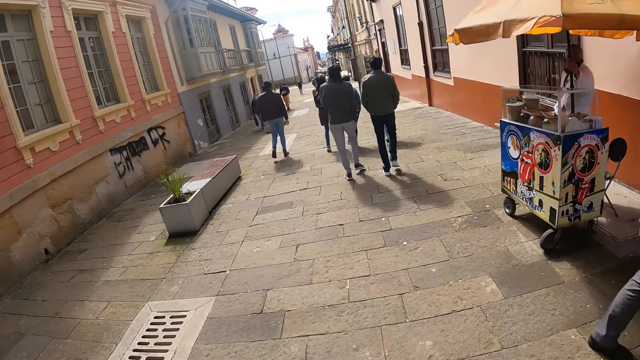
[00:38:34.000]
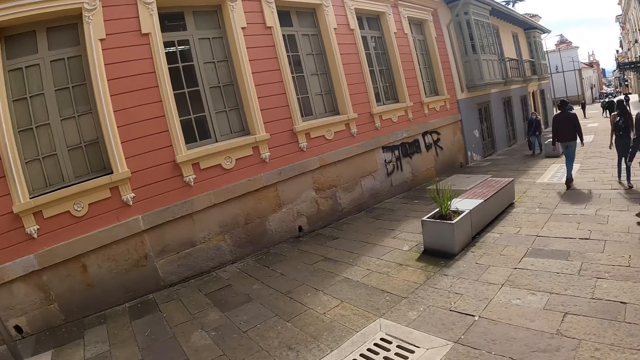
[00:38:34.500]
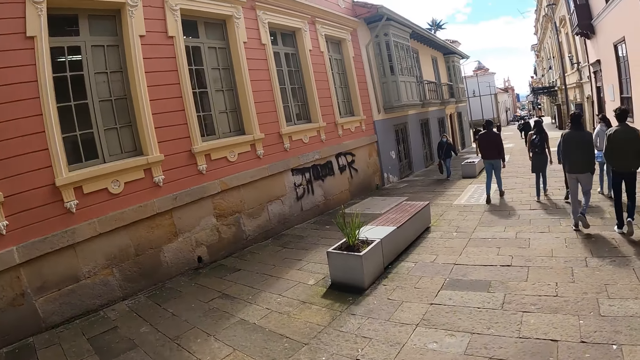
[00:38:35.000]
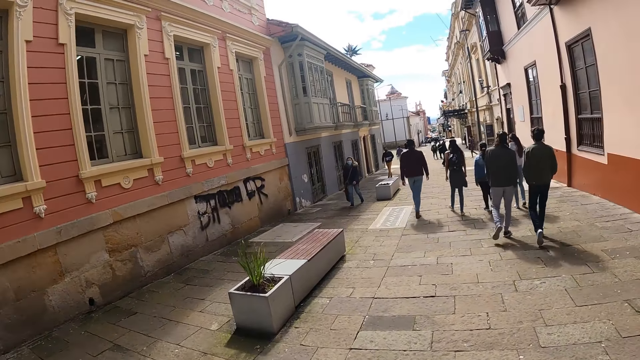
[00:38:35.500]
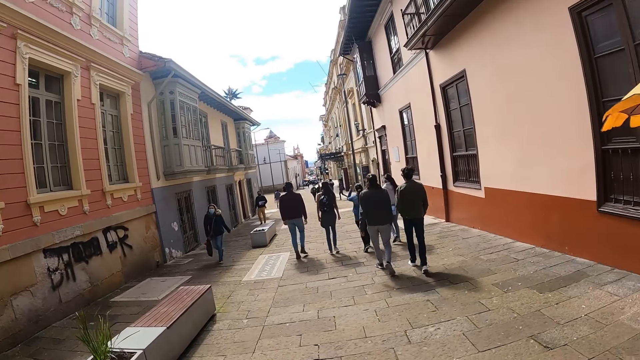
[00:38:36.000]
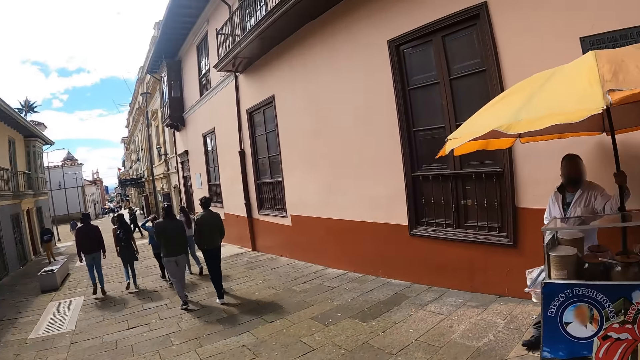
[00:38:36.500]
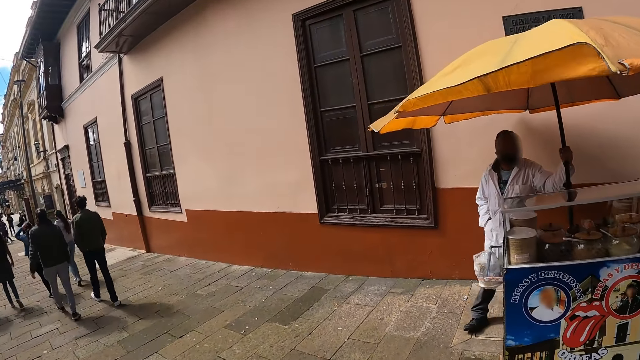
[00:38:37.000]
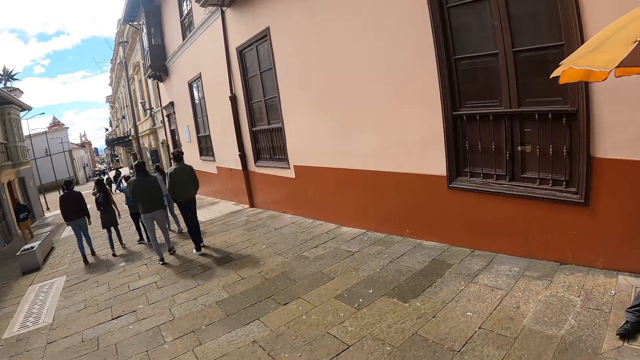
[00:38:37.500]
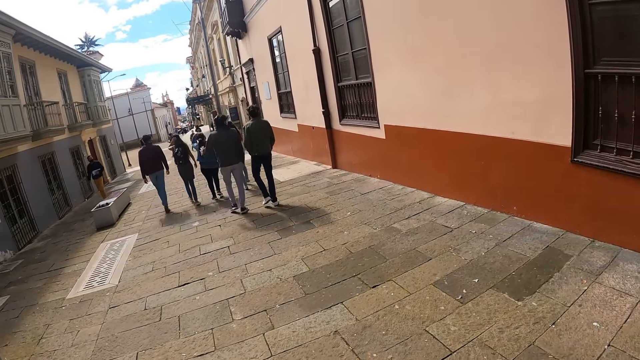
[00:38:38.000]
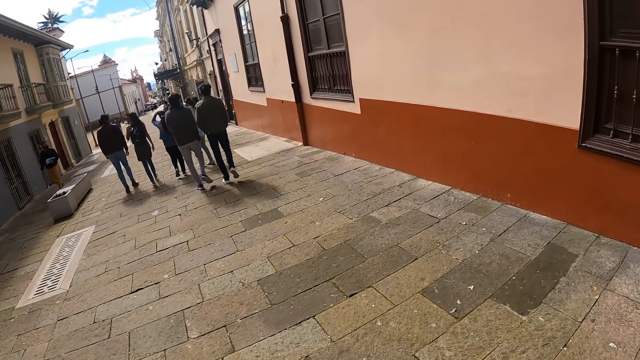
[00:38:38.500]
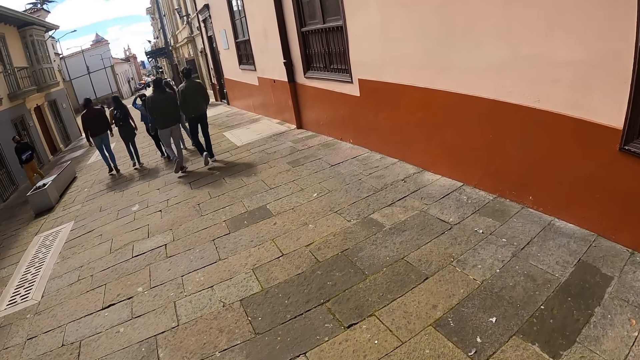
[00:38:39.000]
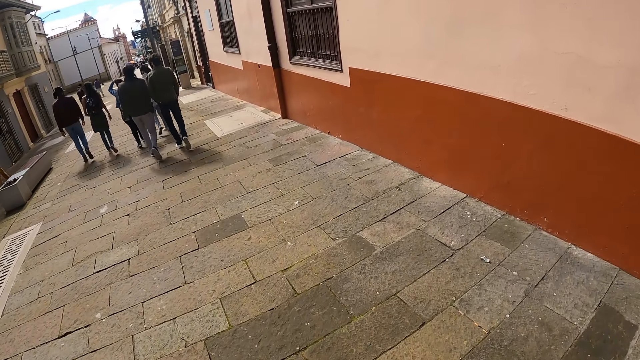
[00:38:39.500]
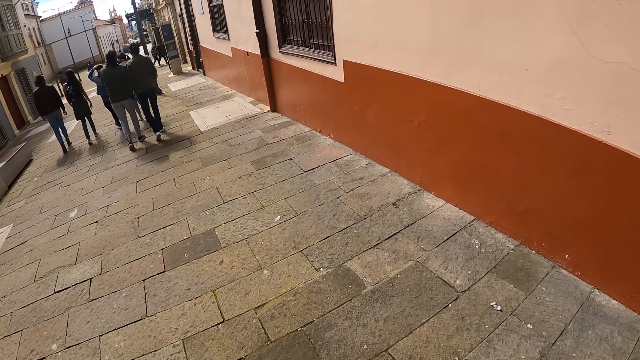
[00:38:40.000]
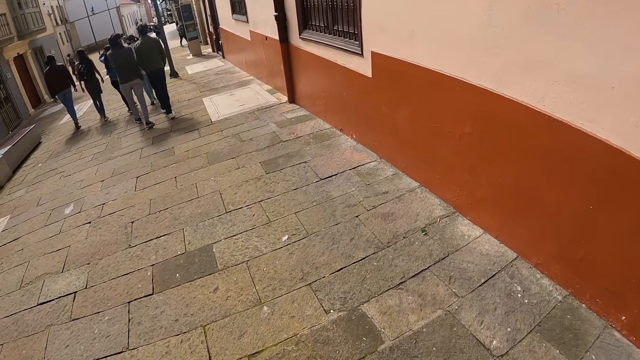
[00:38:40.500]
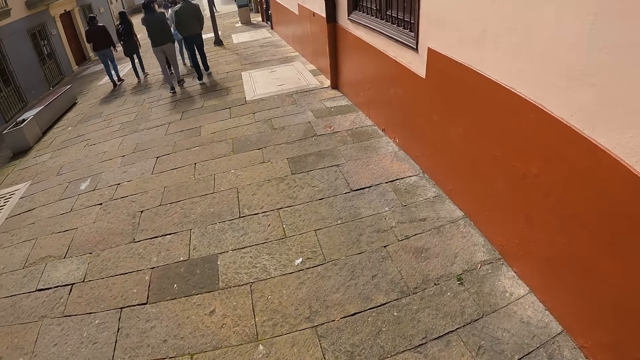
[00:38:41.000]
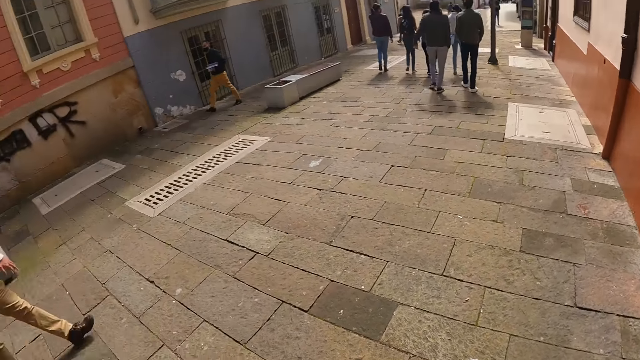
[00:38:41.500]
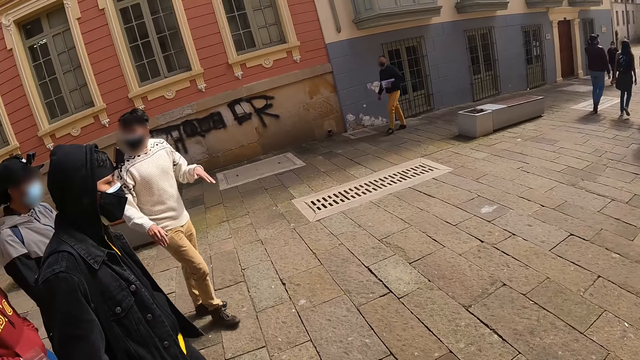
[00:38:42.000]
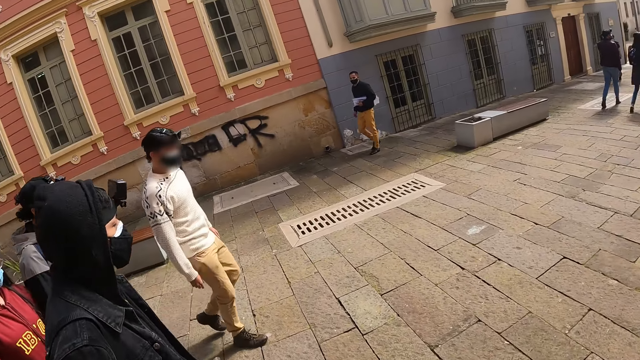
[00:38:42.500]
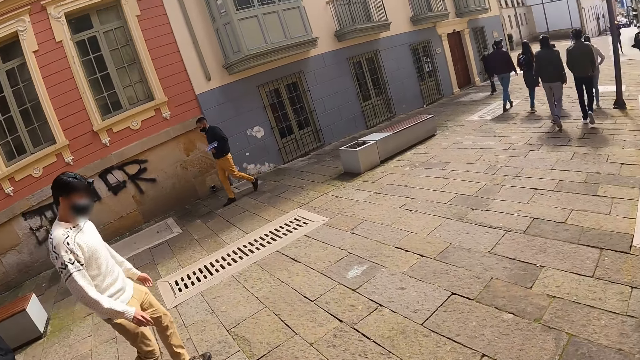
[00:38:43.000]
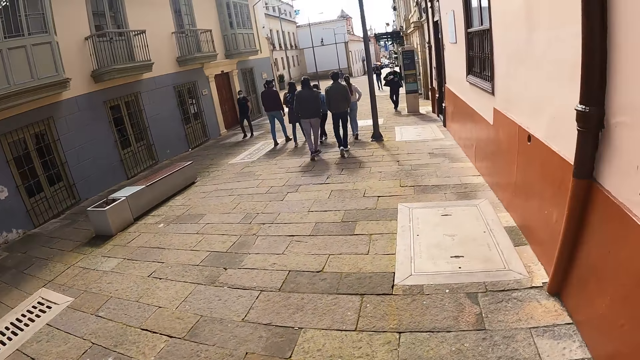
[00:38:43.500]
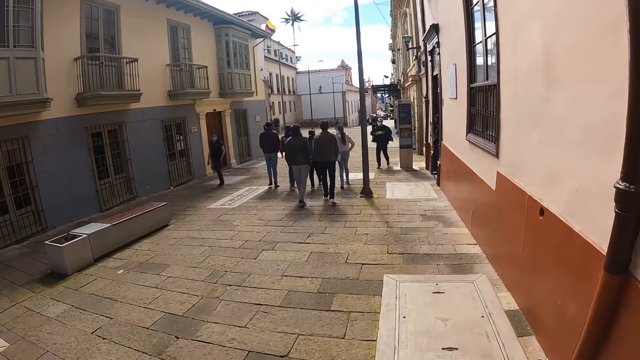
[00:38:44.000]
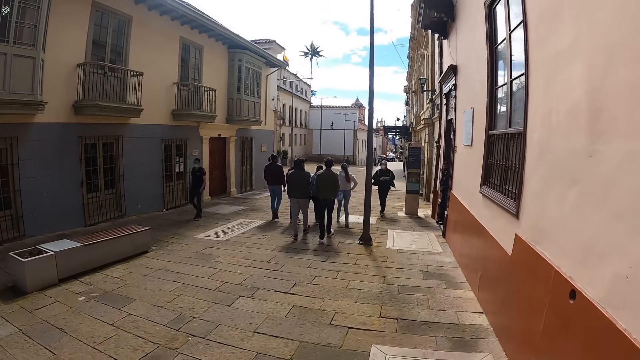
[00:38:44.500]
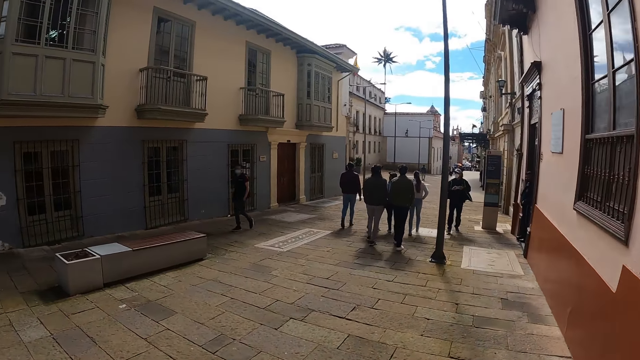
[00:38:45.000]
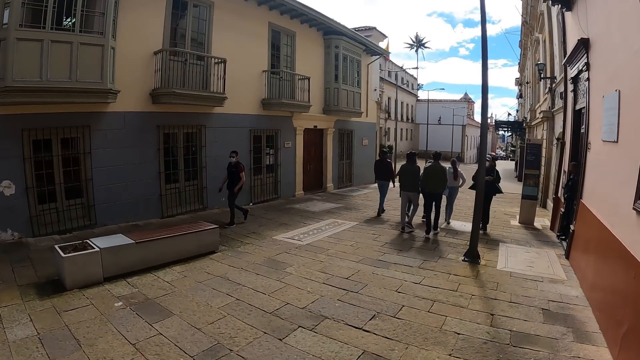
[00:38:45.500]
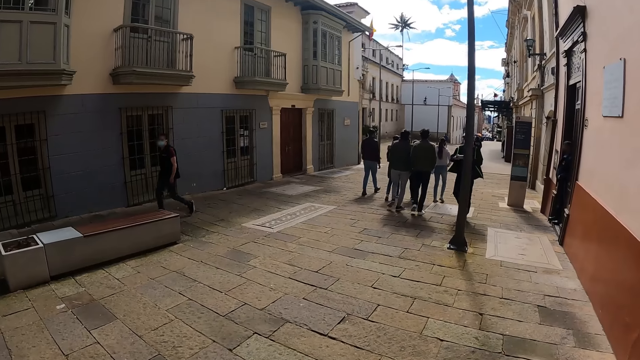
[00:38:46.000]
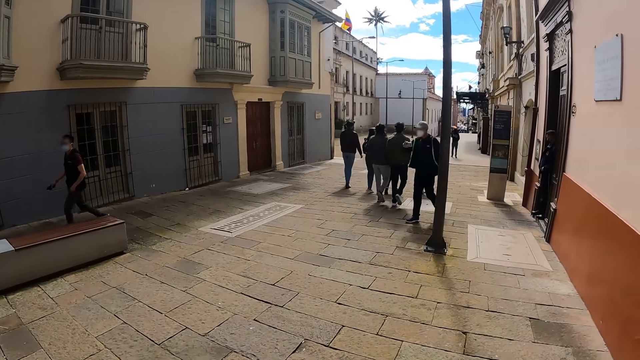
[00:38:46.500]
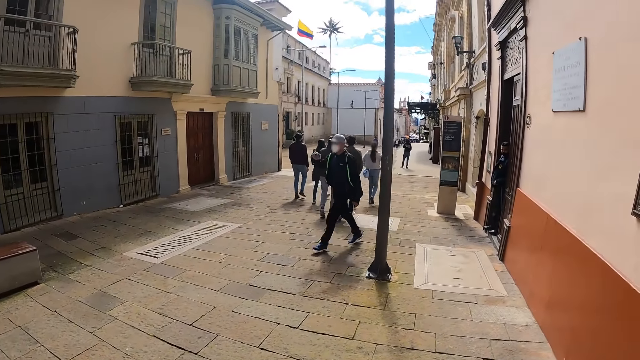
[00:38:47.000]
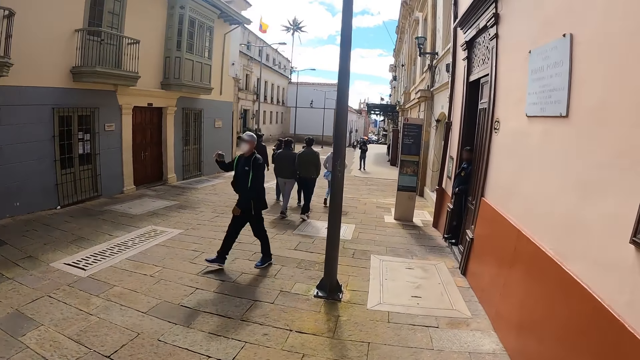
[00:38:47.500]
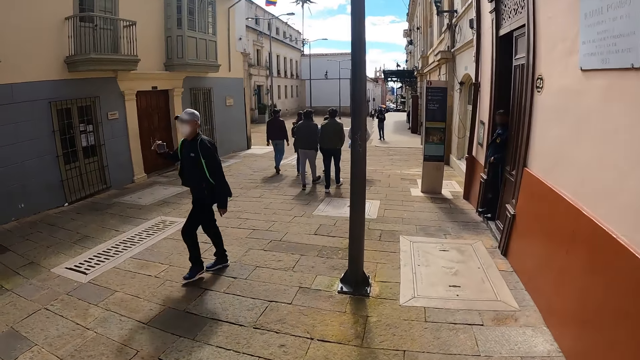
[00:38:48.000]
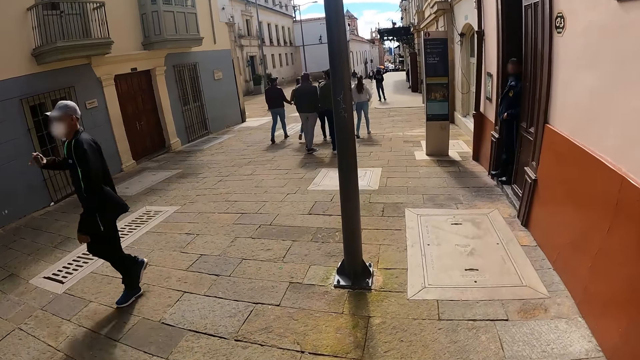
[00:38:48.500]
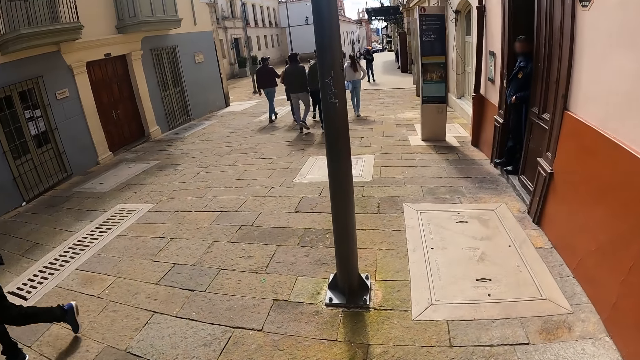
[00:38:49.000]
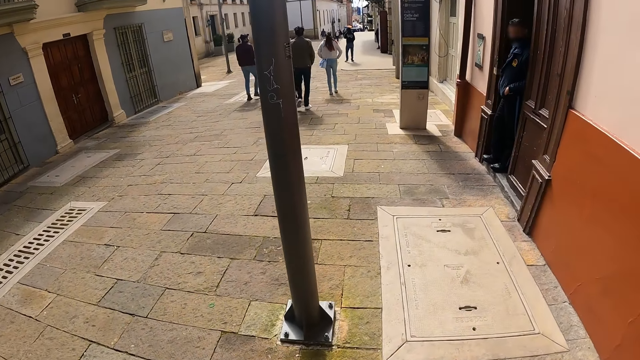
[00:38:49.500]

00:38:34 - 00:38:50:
The camera wearer looks at the friends. They look forward.

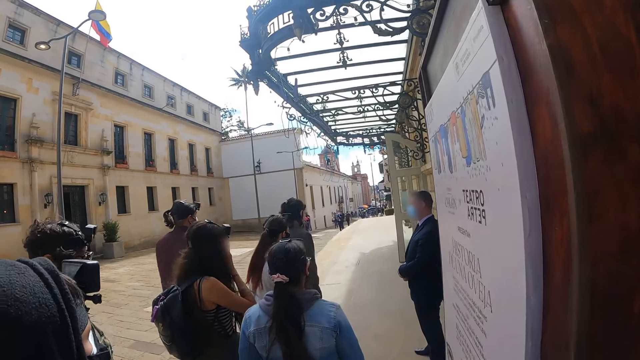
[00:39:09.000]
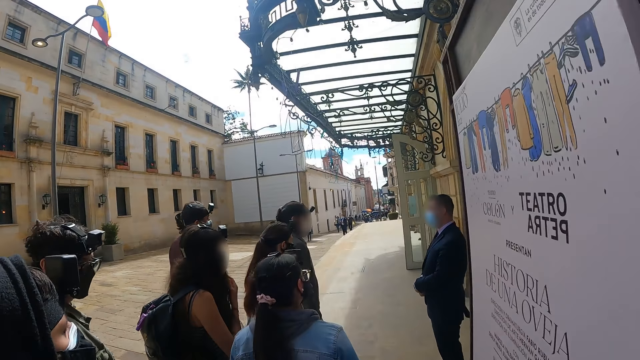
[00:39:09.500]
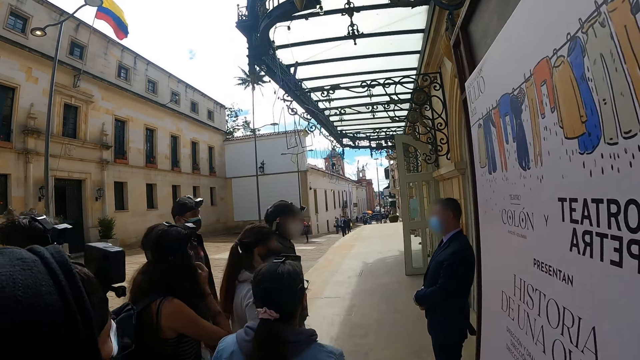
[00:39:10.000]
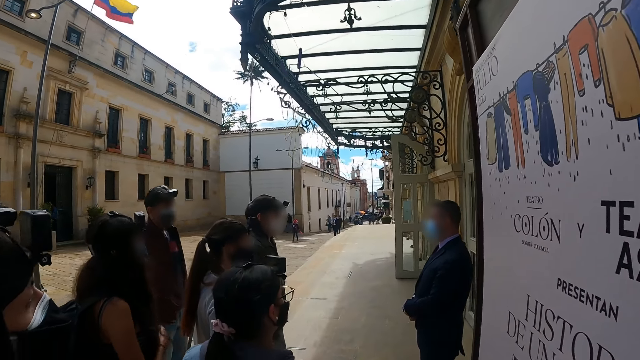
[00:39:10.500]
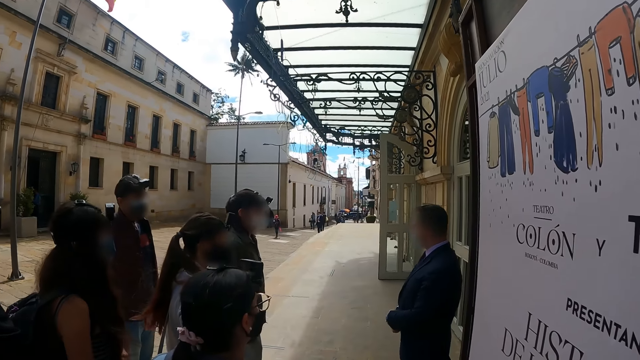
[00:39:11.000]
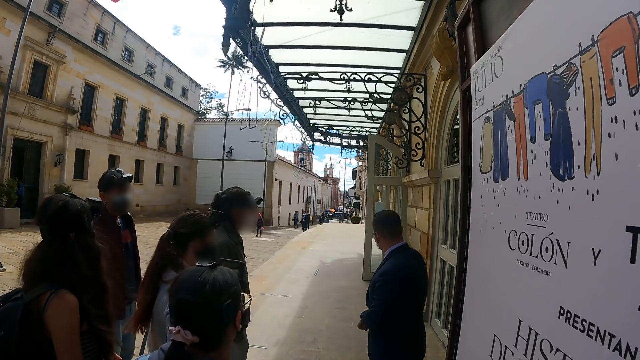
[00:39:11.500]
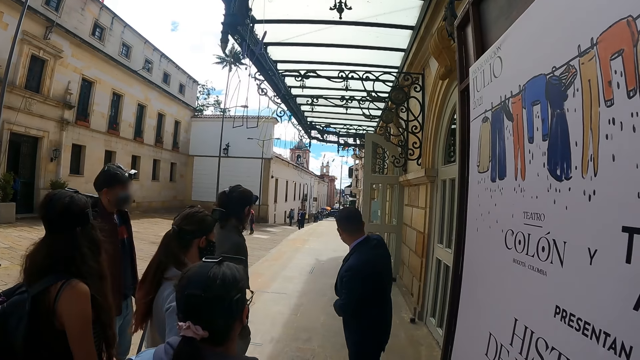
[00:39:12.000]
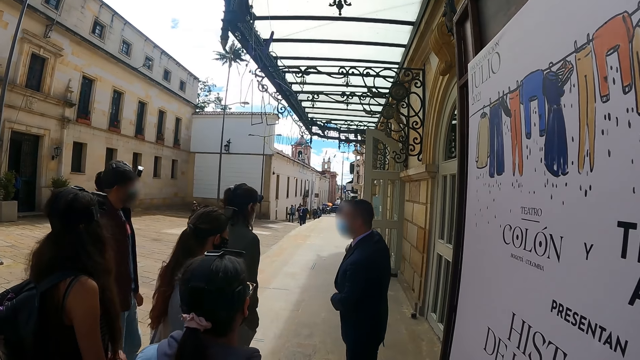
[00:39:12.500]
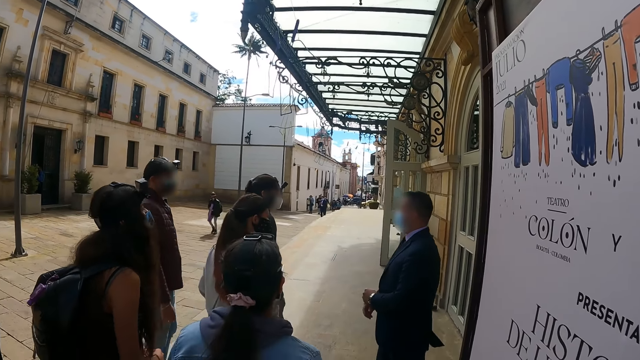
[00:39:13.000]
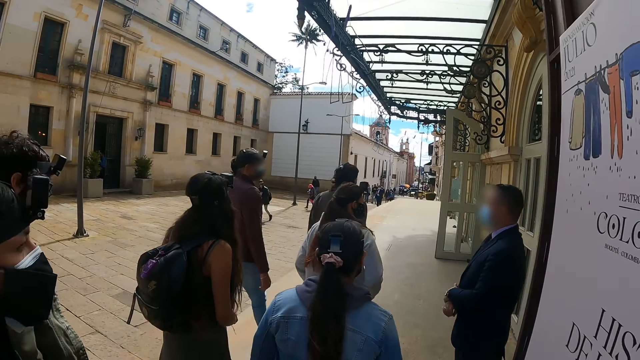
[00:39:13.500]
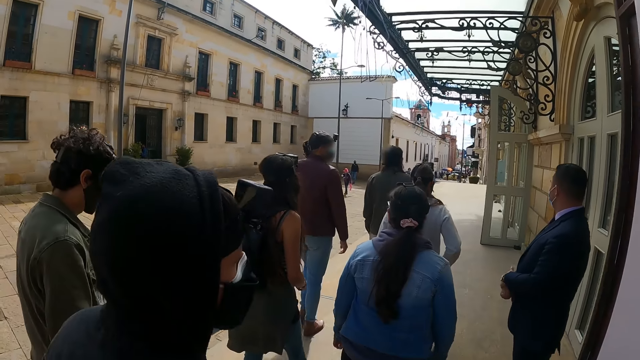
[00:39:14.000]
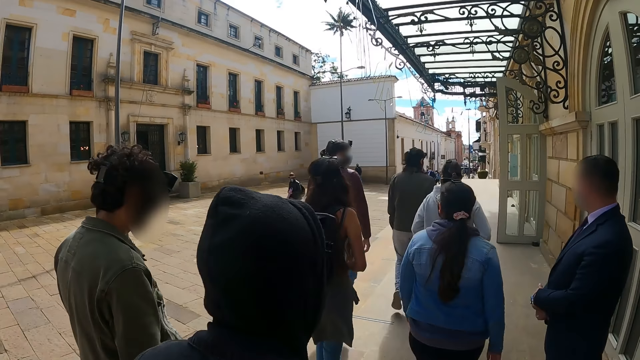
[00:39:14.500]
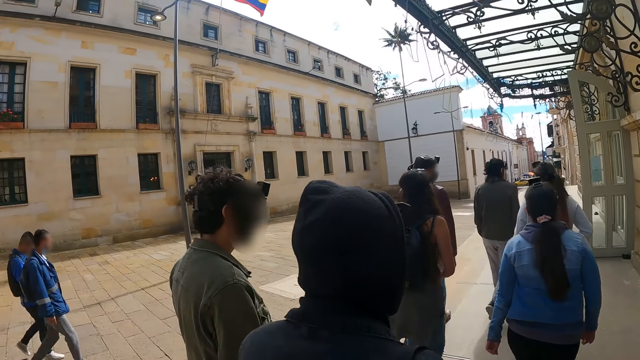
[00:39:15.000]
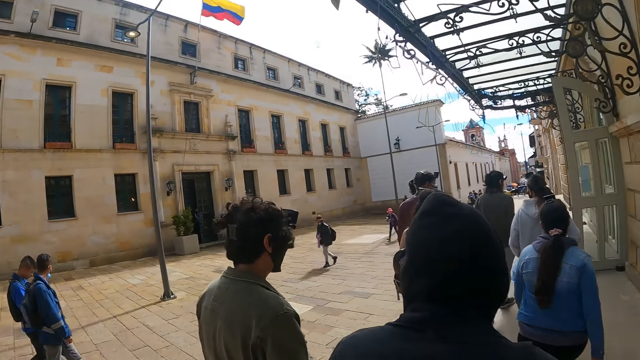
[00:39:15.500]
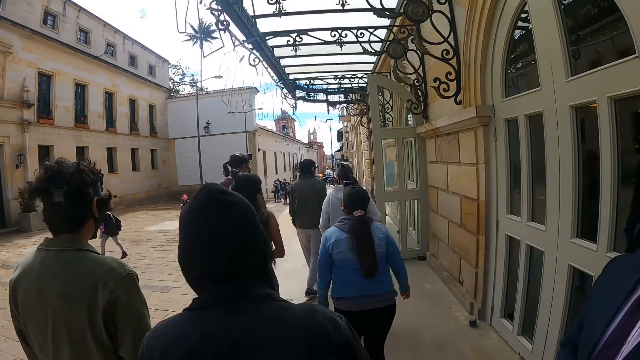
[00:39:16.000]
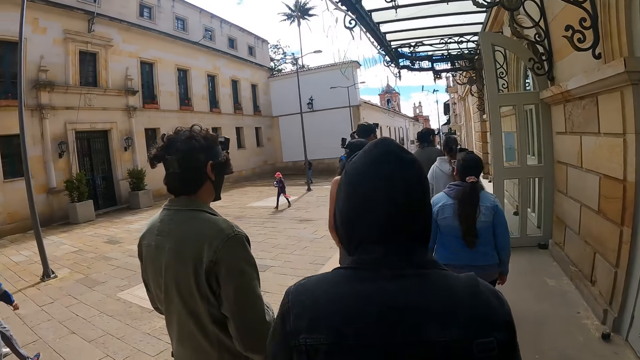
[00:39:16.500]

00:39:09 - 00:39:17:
The camera wearer stands by the door. A man shows direction. The camera wearer walks around.
